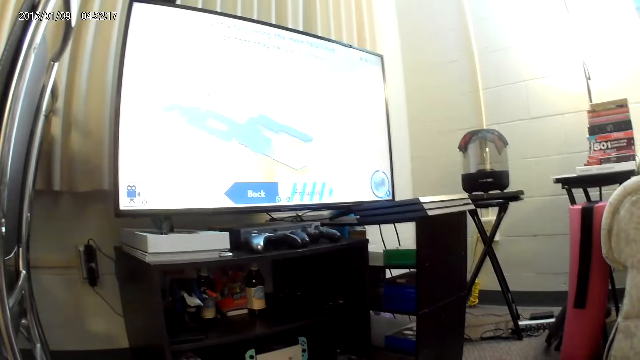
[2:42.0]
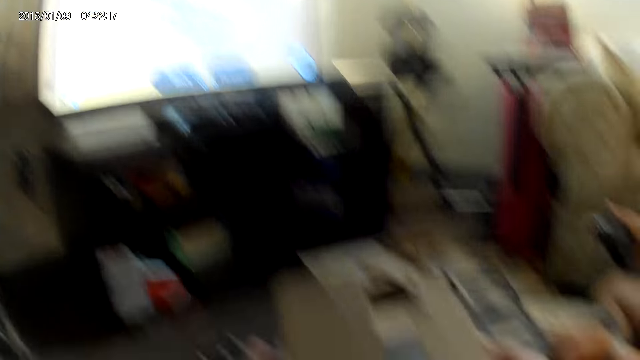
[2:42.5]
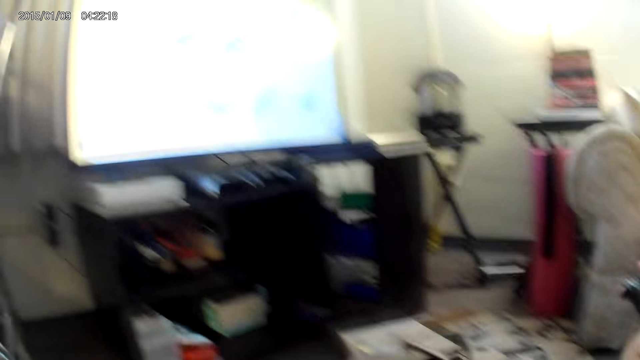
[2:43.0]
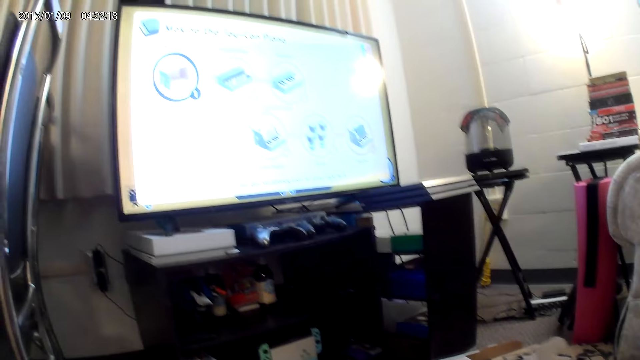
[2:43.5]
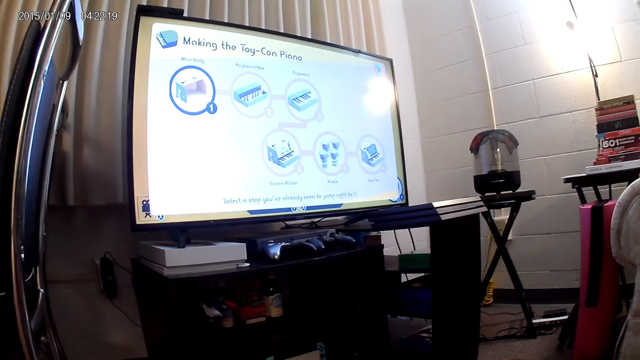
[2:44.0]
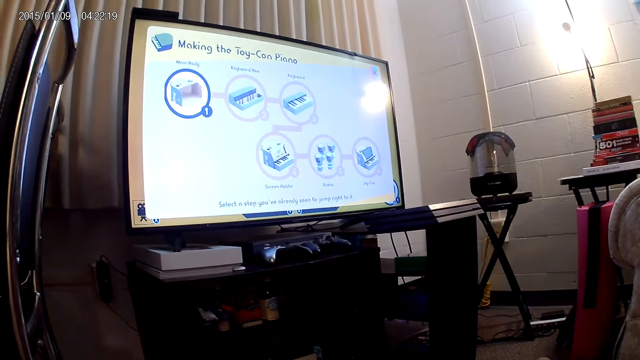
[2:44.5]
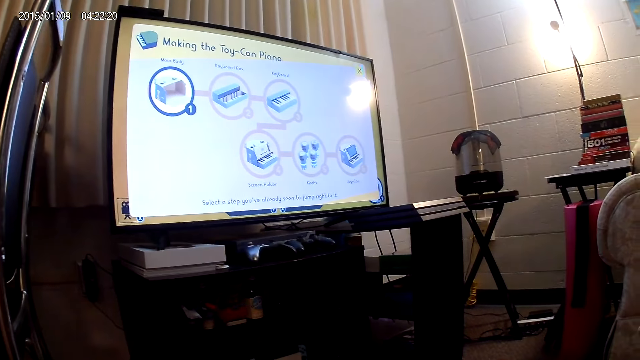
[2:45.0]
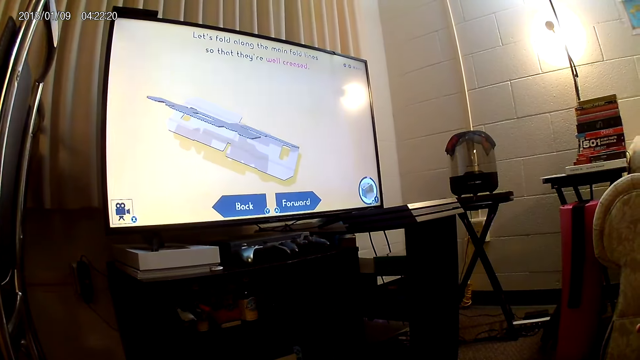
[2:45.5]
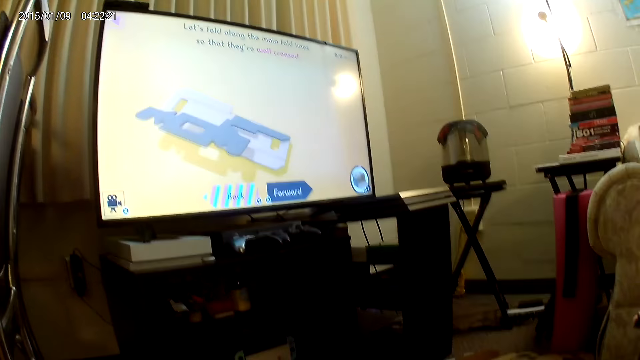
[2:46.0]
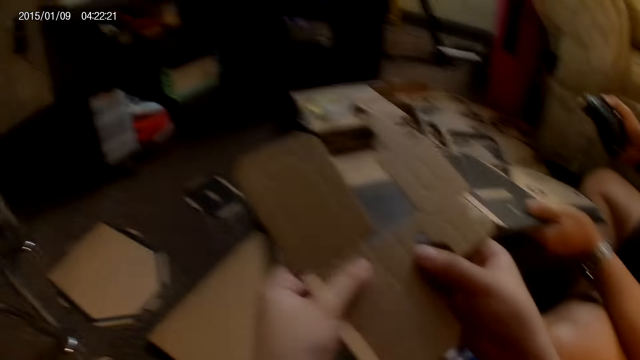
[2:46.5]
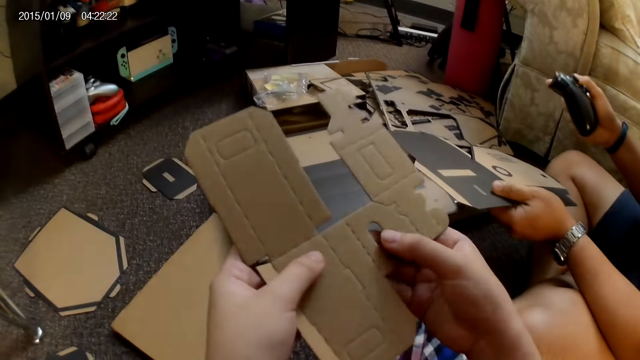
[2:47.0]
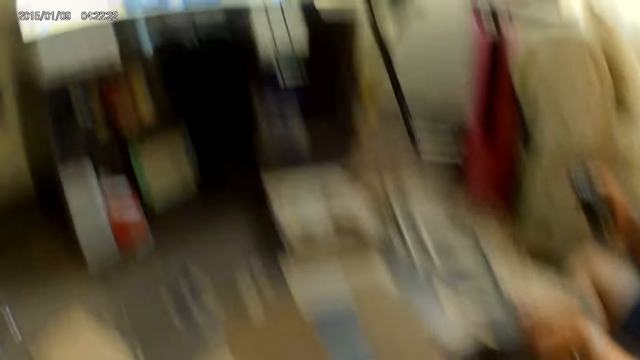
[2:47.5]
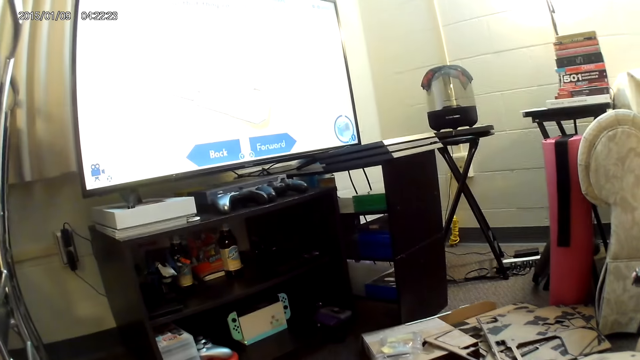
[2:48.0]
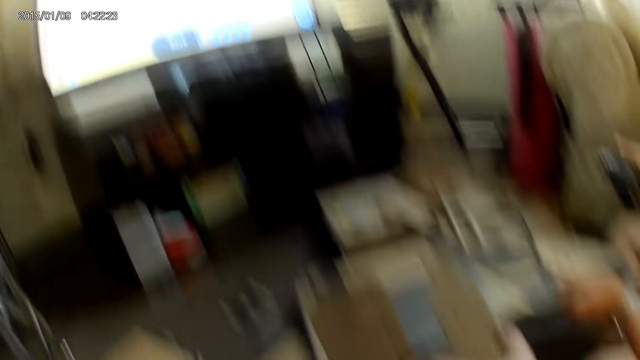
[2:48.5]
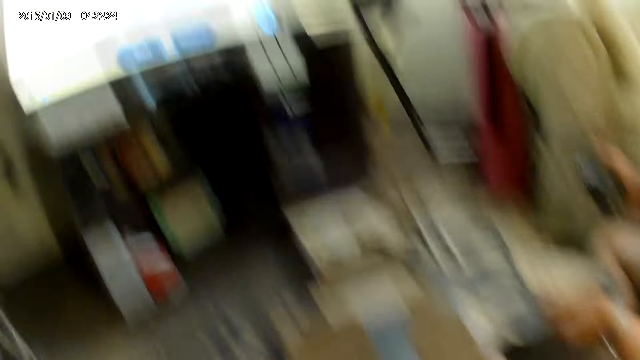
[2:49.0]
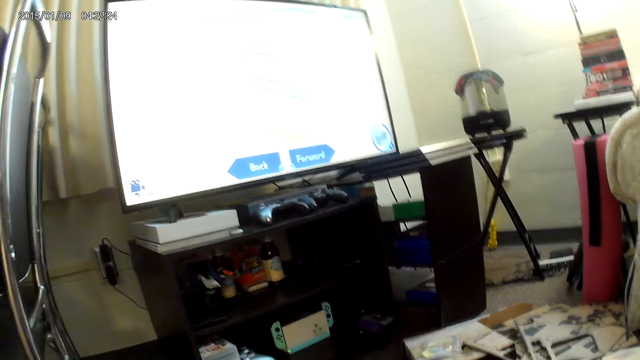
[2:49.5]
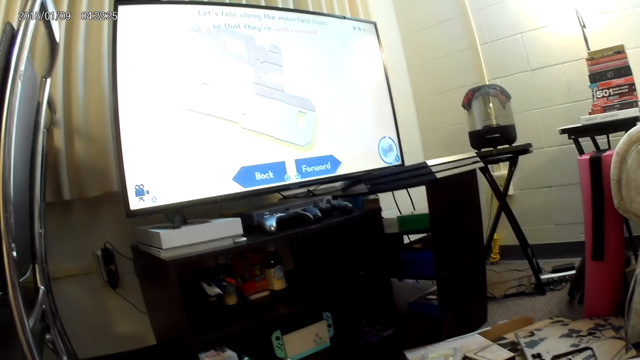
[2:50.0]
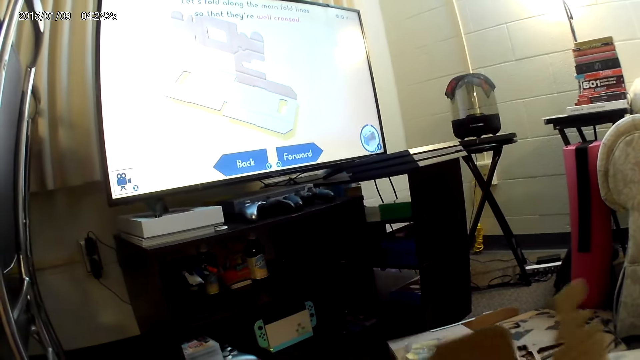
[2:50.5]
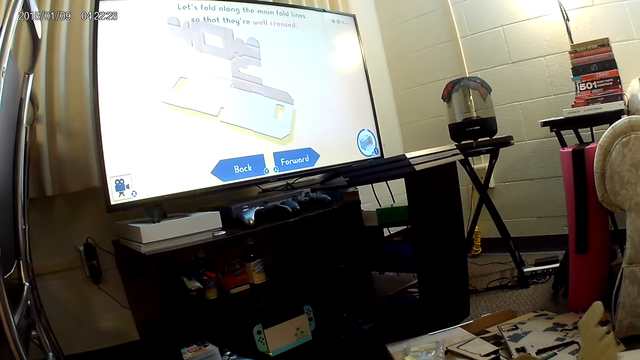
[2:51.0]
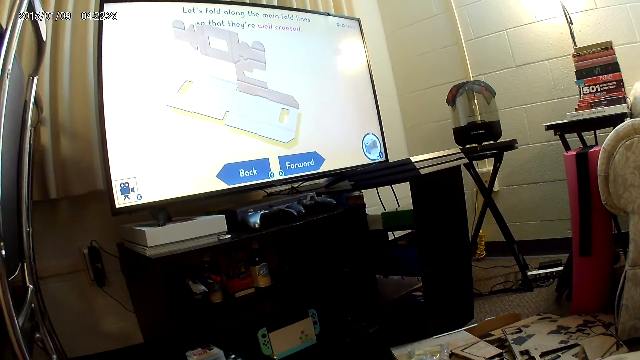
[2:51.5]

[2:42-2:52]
The camera wearer holds the cardboard piece with both hands. They press a part of the cardboard piece with both hands.

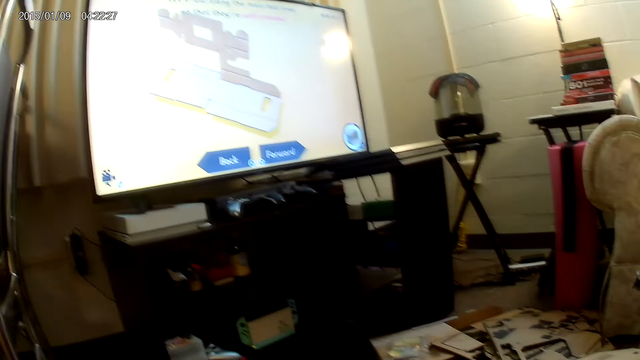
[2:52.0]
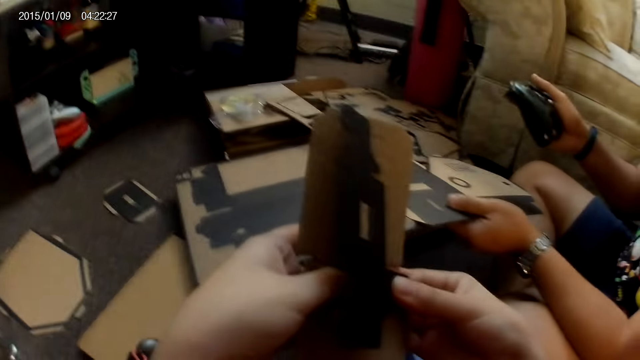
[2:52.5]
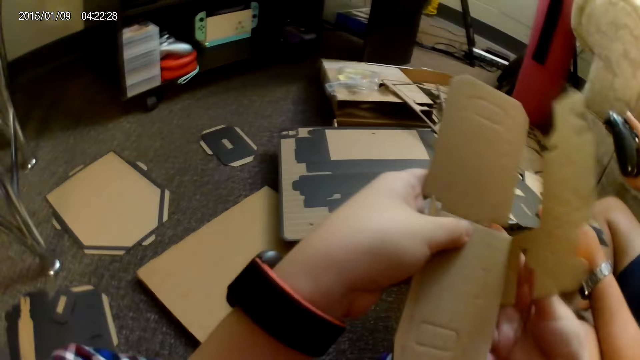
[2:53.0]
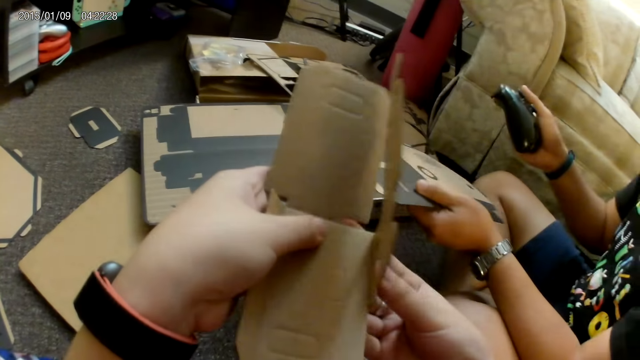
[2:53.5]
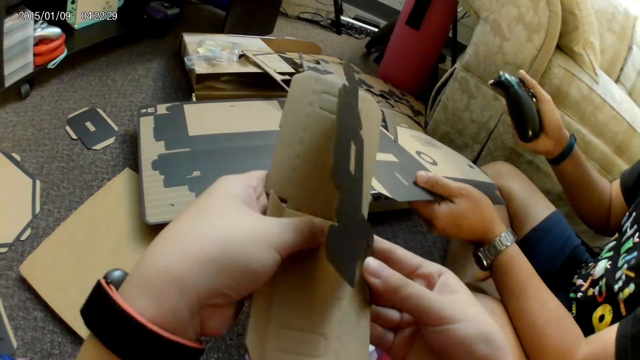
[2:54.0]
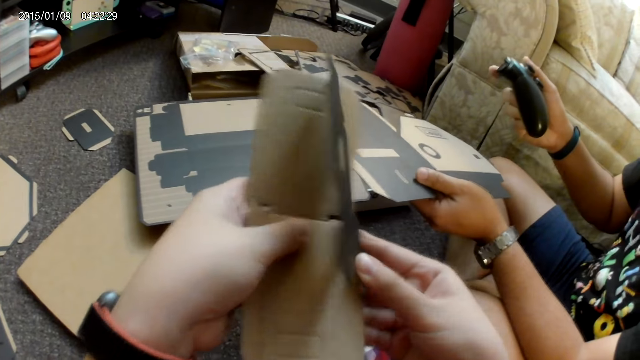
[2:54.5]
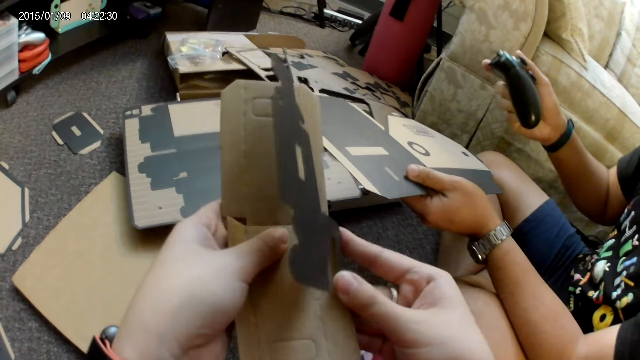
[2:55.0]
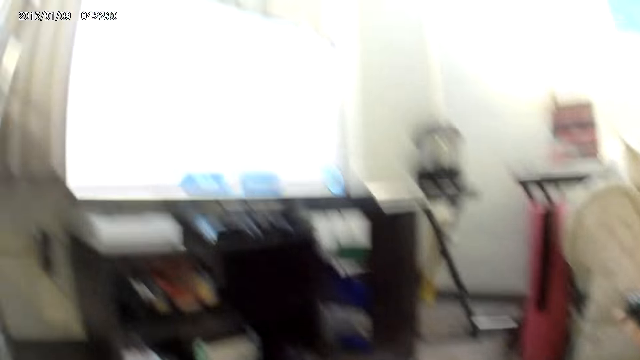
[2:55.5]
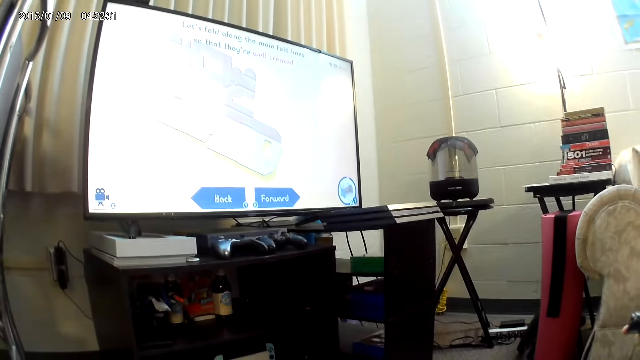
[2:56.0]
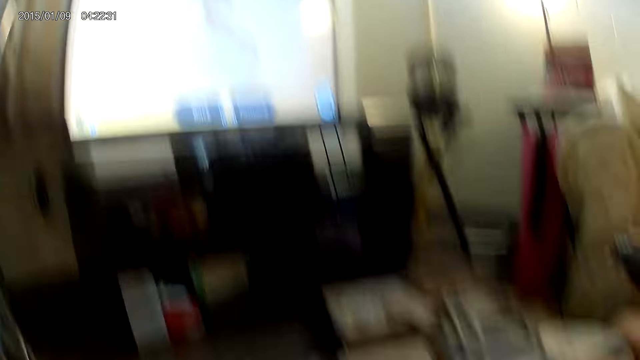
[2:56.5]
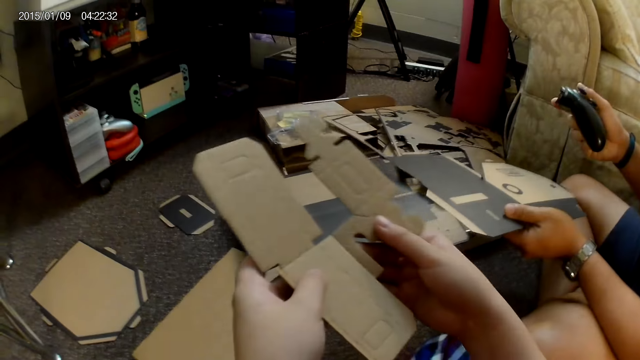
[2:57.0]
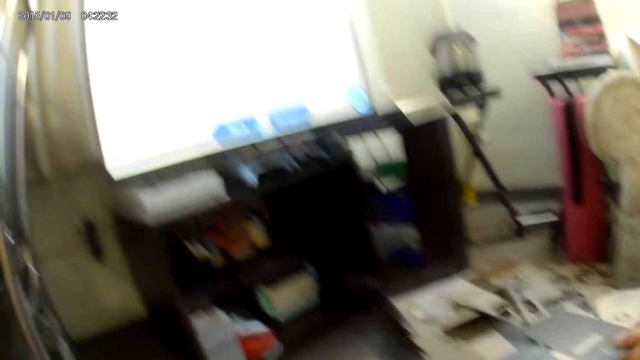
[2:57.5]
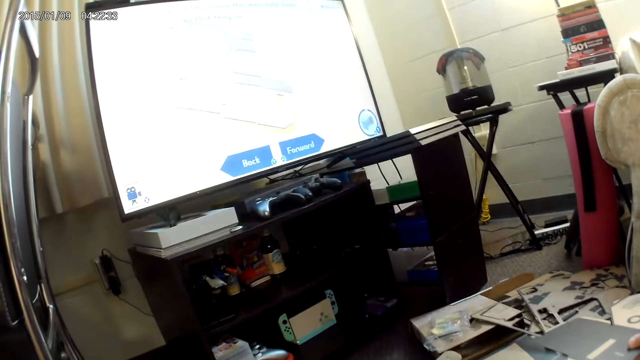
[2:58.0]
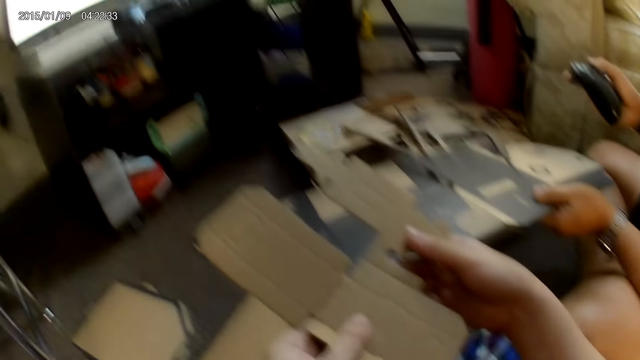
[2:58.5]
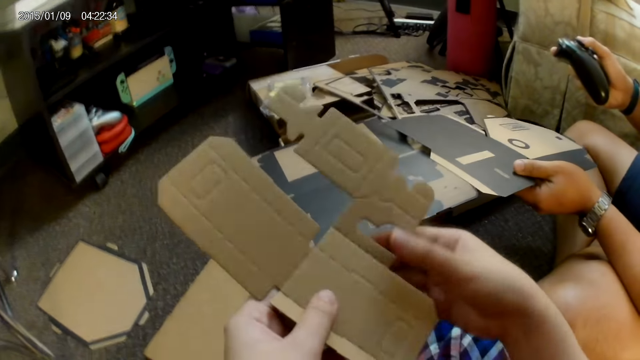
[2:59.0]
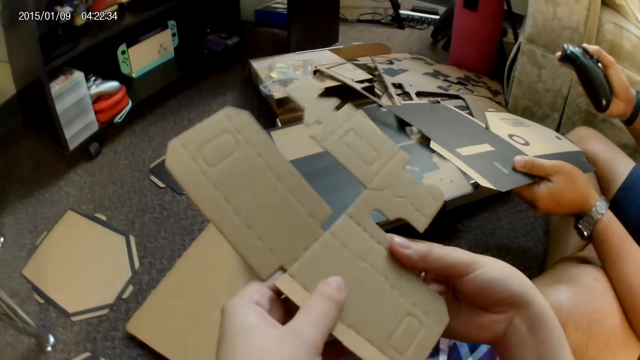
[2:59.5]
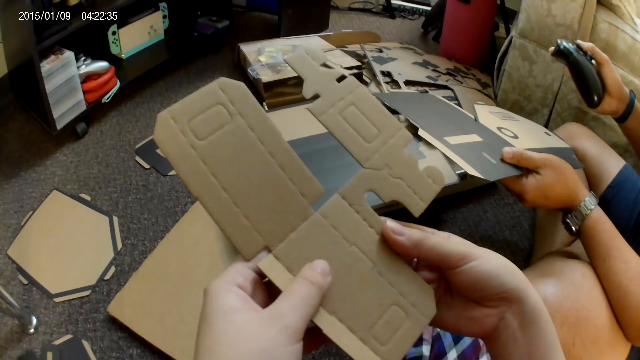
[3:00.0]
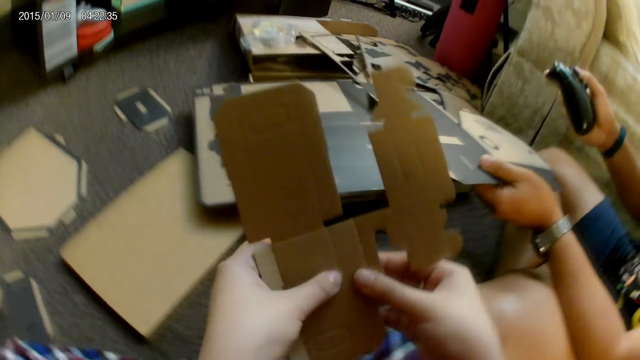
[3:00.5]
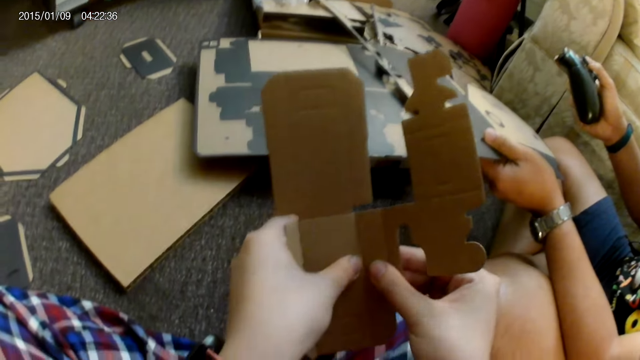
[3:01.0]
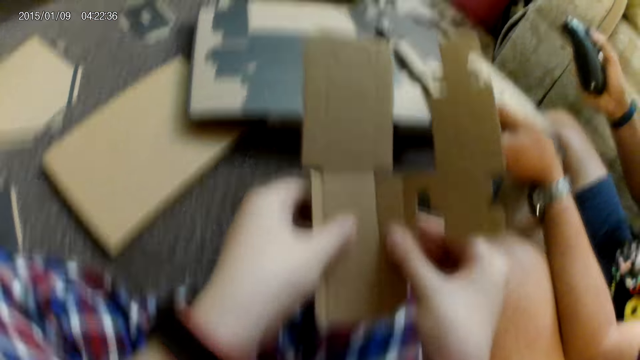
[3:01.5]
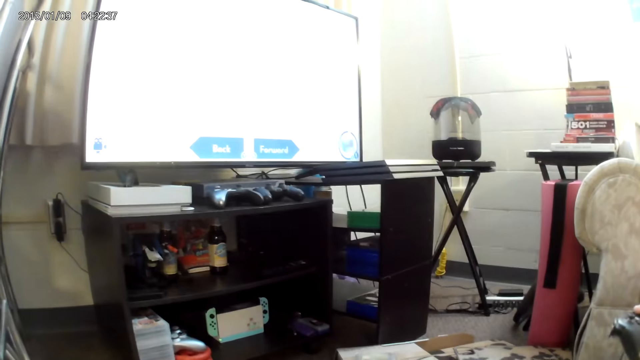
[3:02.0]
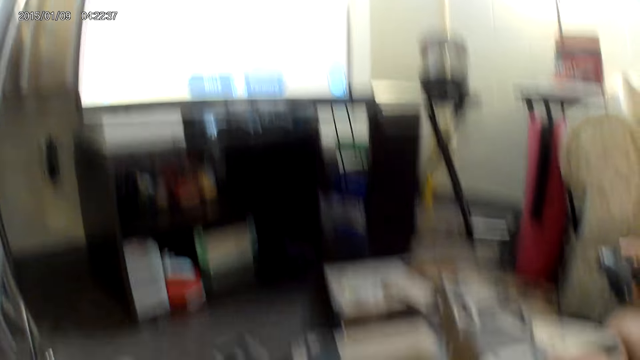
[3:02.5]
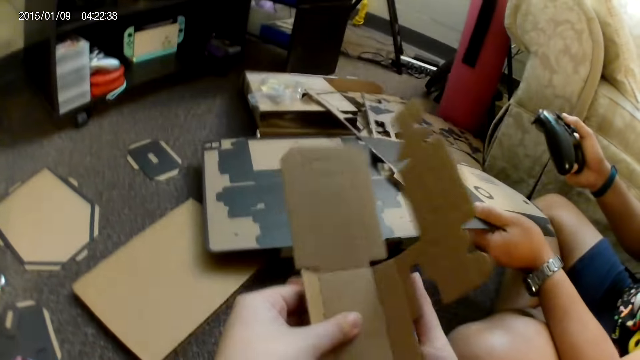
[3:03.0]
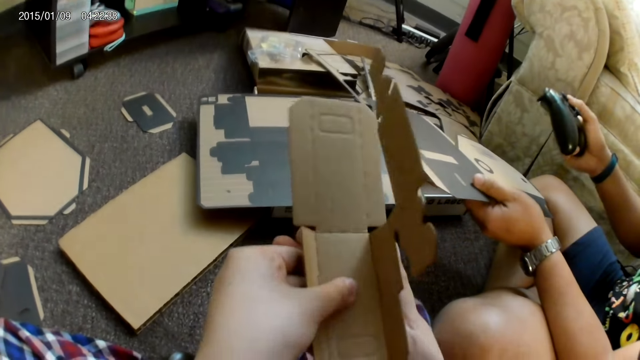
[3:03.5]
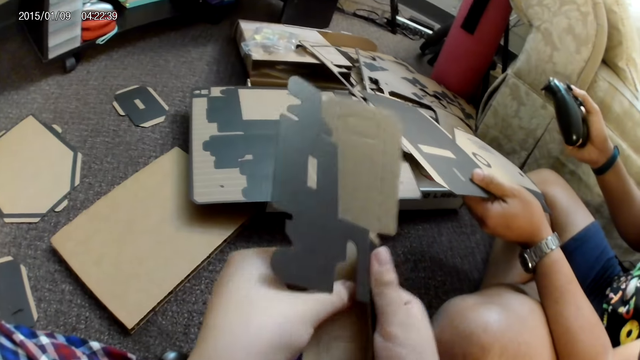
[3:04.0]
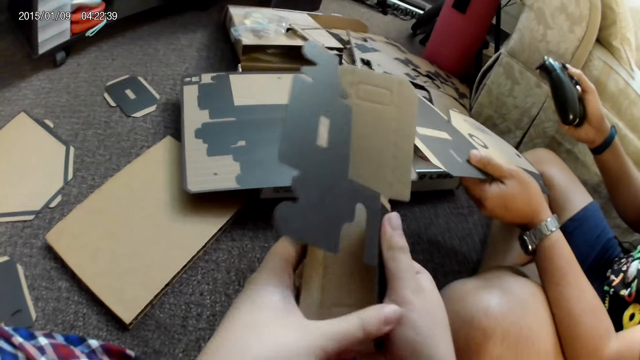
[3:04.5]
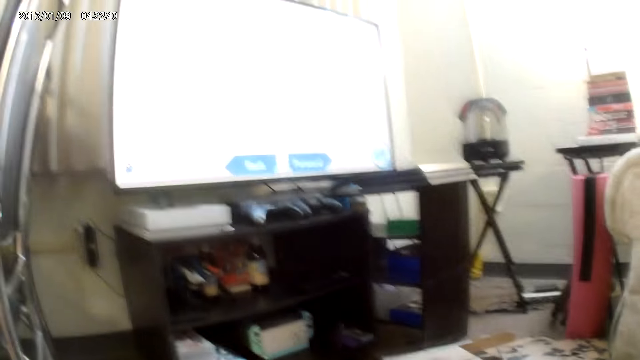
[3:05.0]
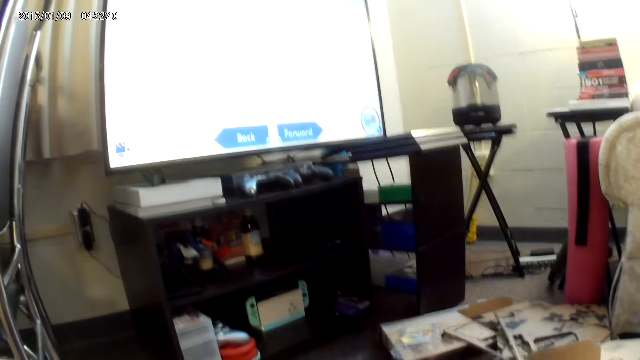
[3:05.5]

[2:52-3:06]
The camera wearer unfolds the cardboard piece with both hands. They bend the cardboard piece with both hands. They bend it again. They unfold the cardboard piece with both hands, hold the cardboard piece with both hands, bend the cardboard piece with both hands, and fold the cardboard piece with both hands.
